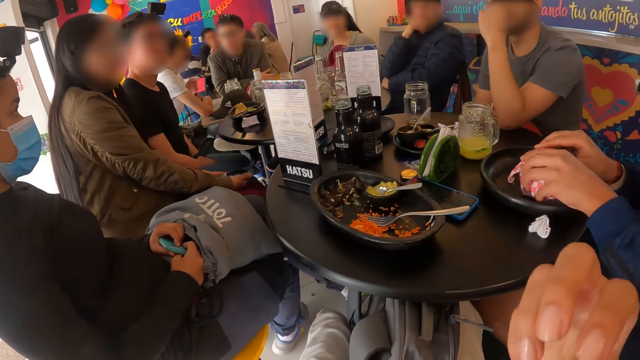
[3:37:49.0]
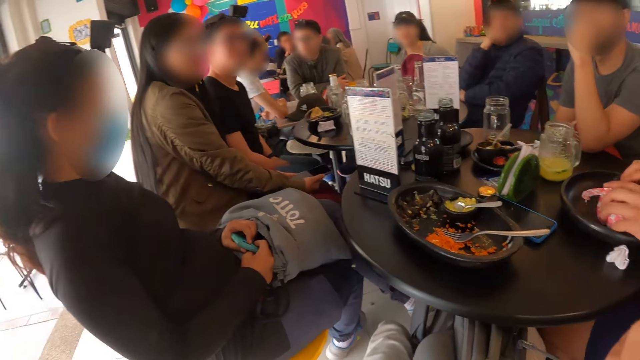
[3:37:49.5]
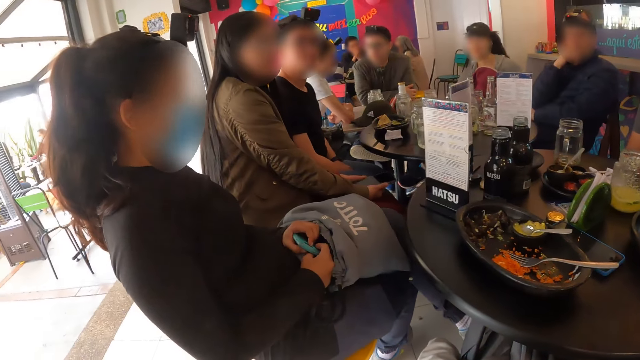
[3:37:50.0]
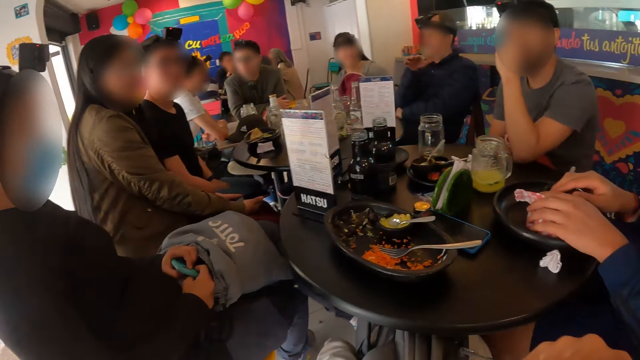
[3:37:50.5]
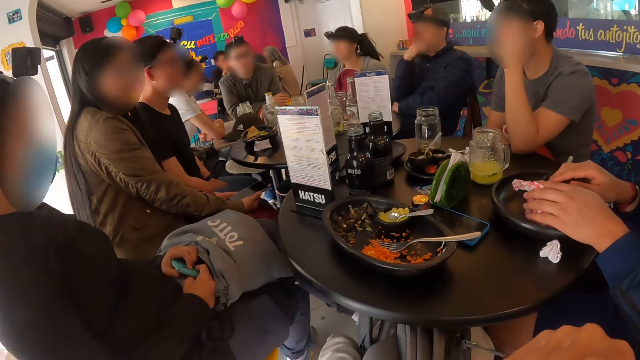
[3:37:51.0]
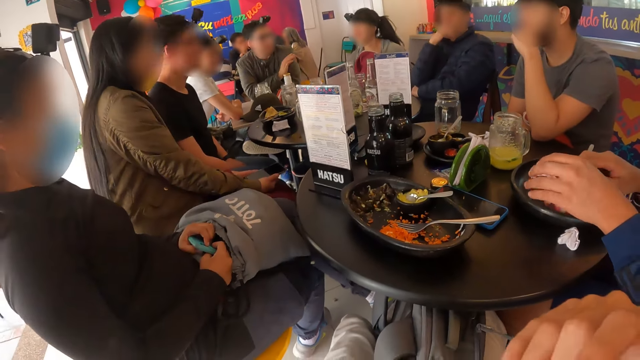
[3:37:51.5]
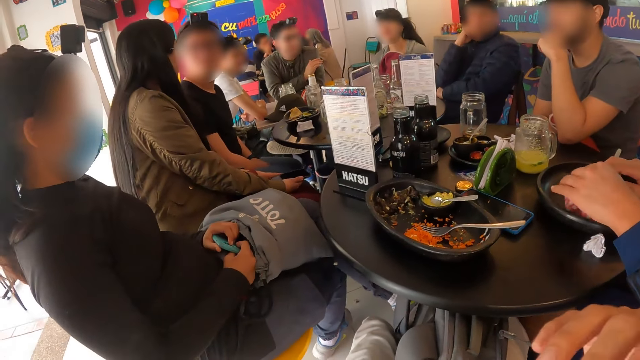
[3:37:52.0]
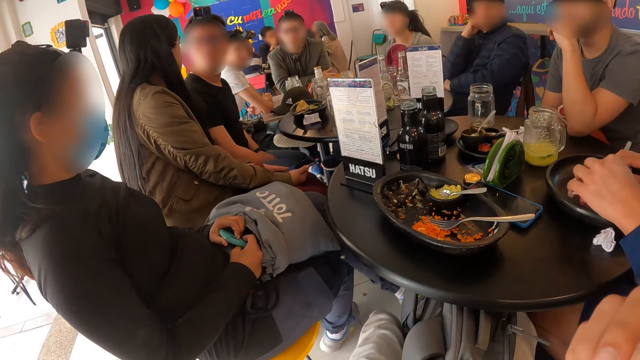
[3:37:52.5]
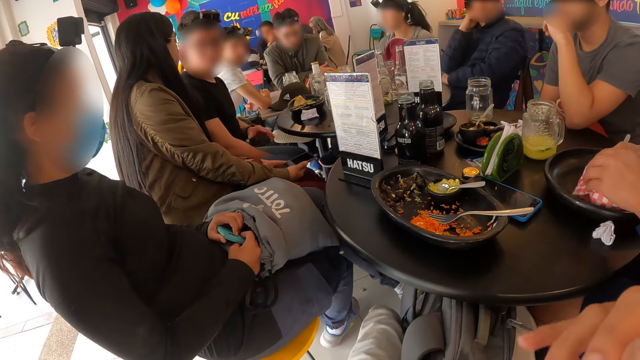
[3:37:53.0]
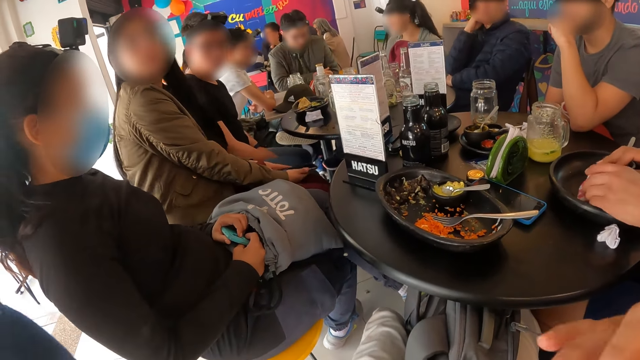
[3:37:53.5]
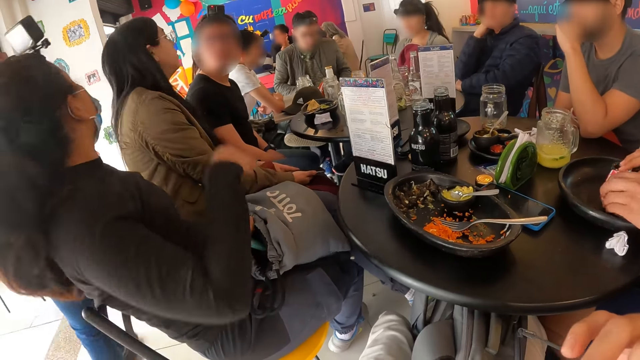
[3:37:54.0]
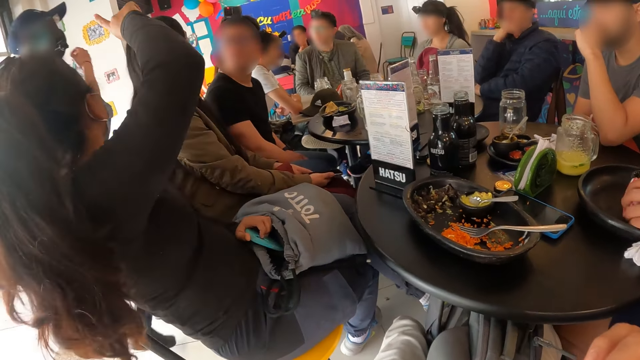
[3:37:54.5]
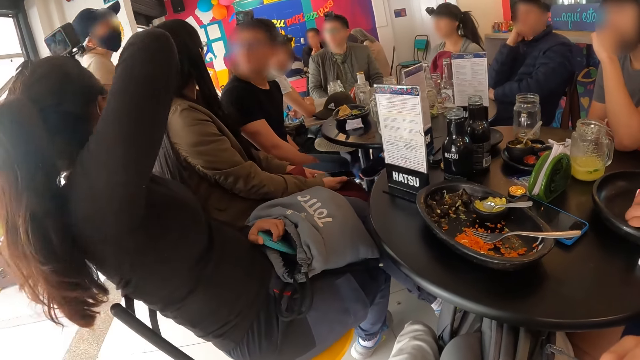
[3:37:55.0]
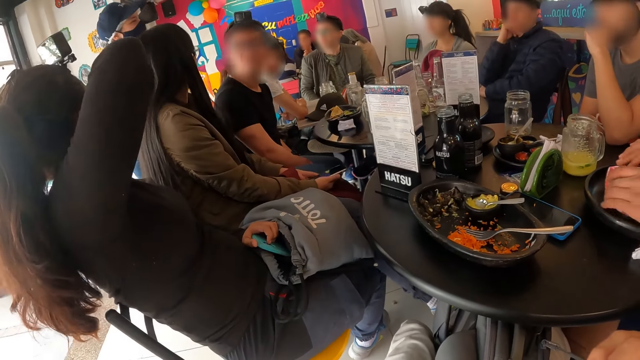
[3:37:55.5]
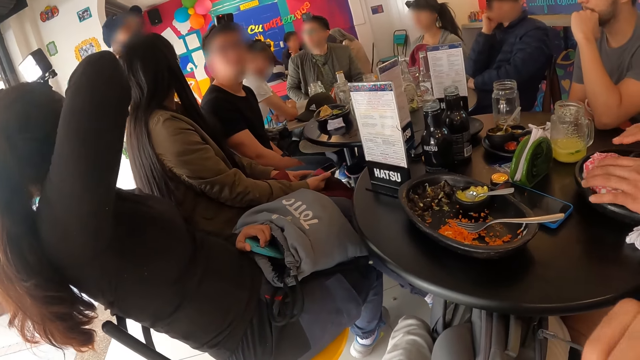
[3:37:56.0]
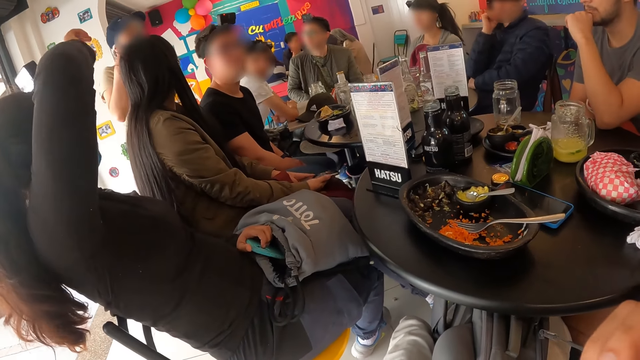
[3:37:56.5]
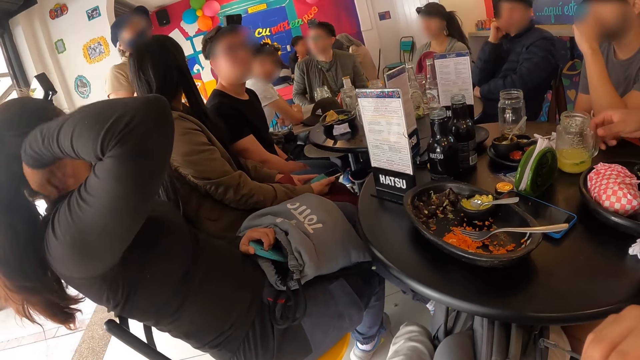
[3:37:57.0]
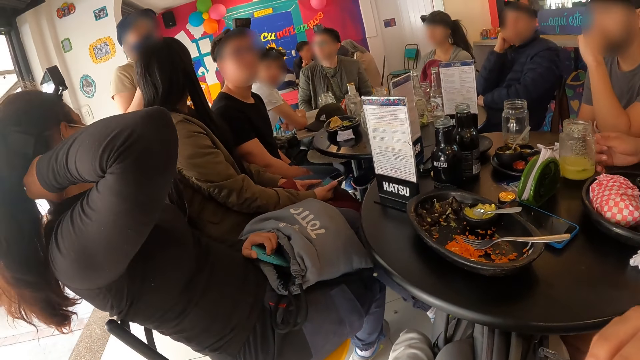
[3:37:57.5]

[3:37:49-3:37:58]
A lady points out with her hand.

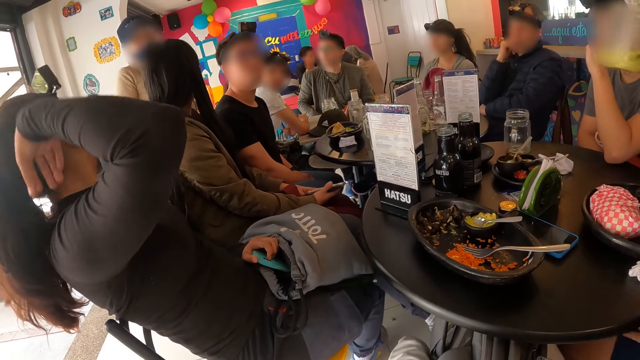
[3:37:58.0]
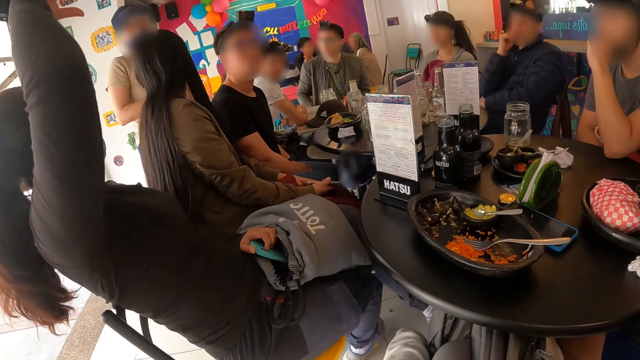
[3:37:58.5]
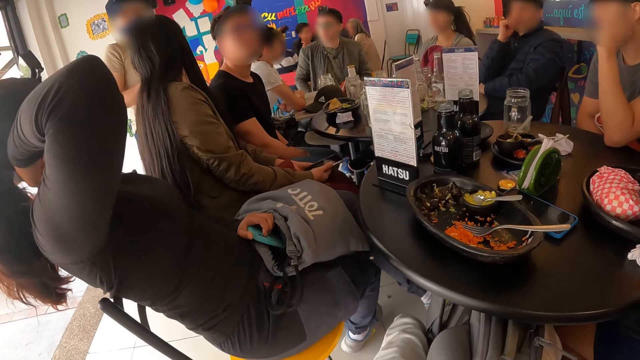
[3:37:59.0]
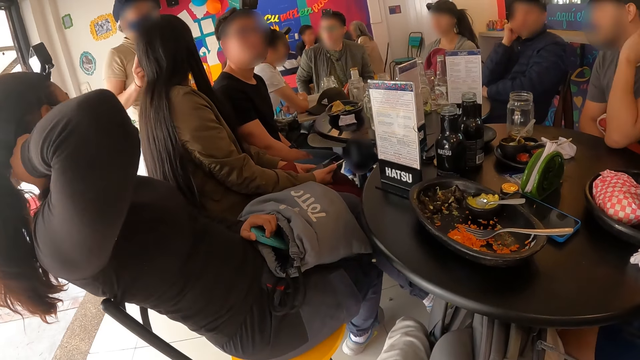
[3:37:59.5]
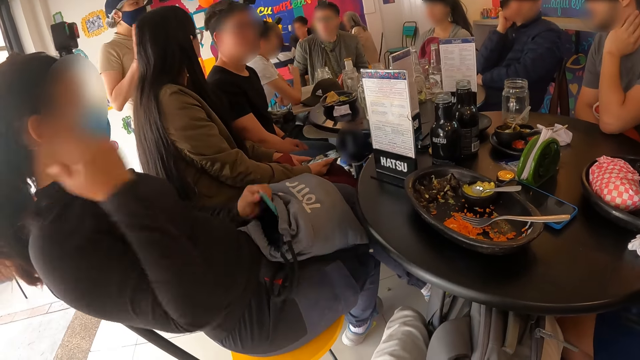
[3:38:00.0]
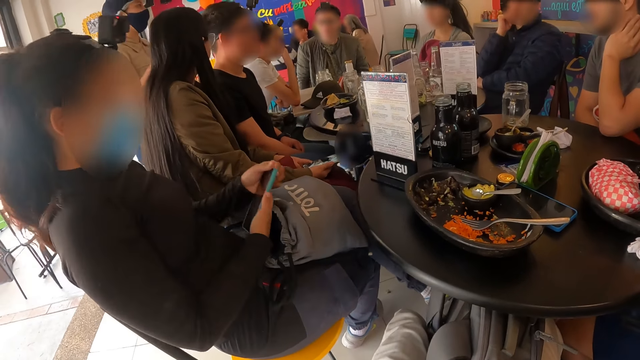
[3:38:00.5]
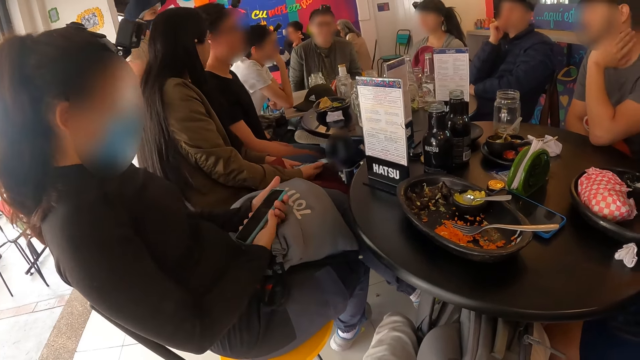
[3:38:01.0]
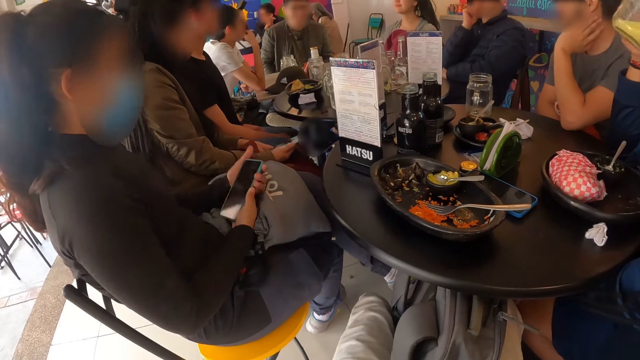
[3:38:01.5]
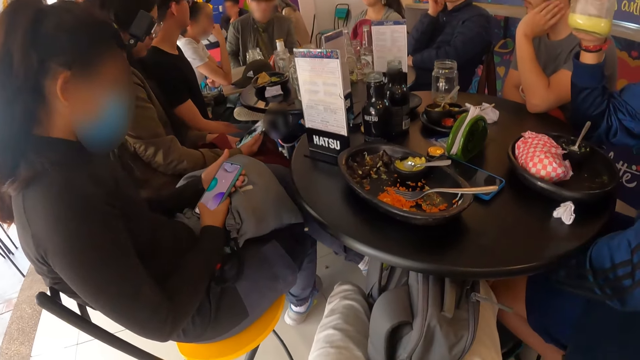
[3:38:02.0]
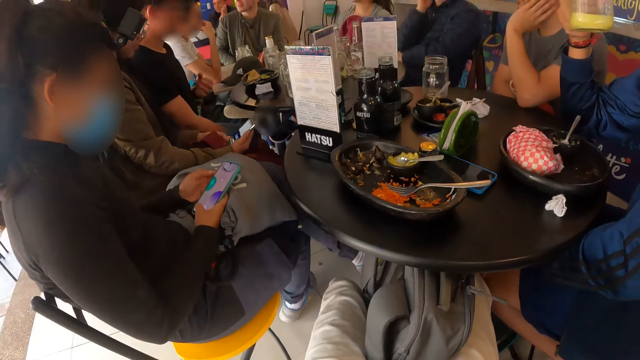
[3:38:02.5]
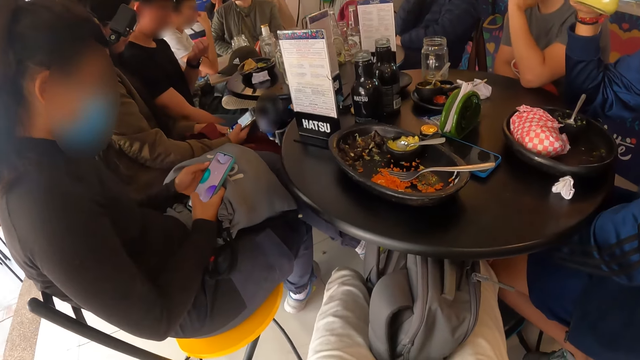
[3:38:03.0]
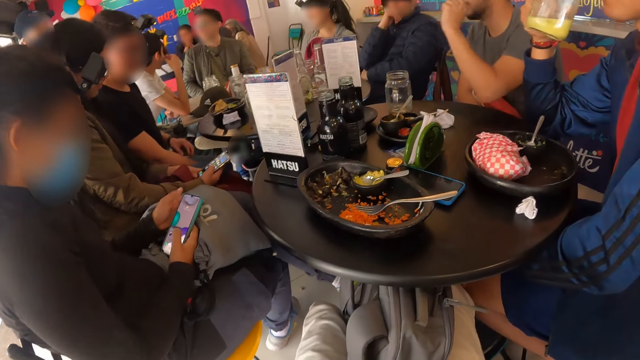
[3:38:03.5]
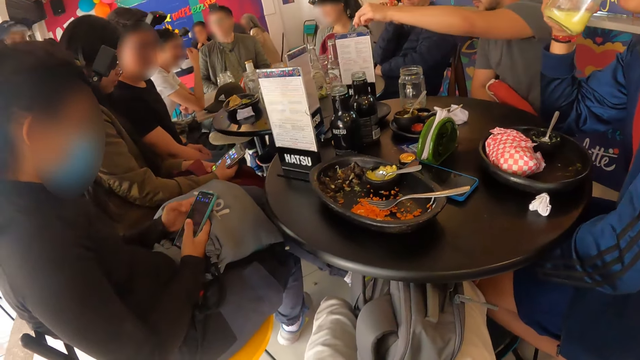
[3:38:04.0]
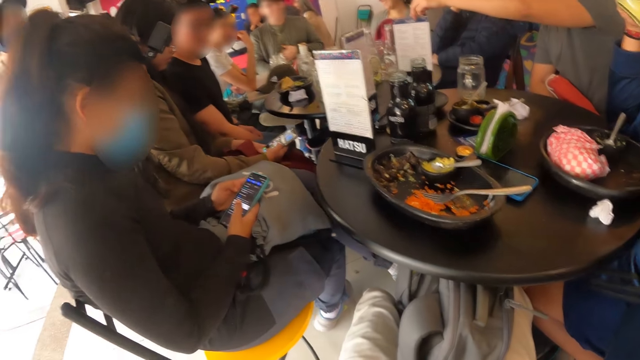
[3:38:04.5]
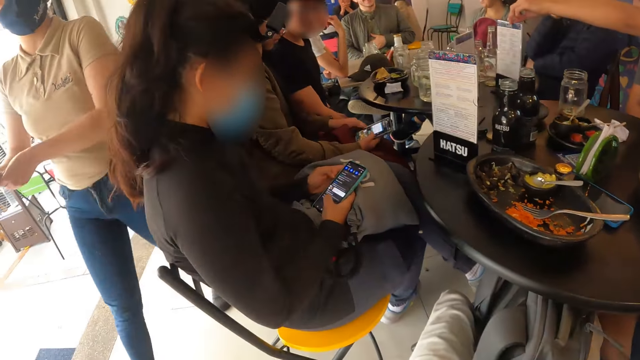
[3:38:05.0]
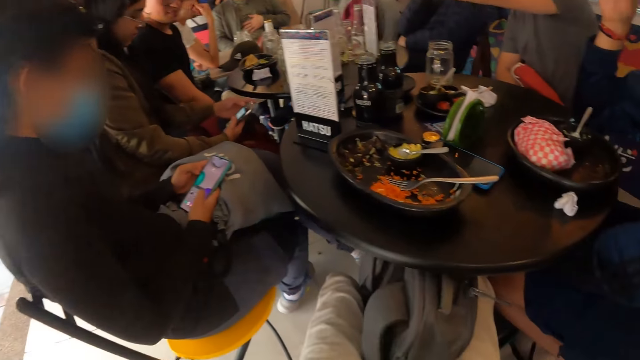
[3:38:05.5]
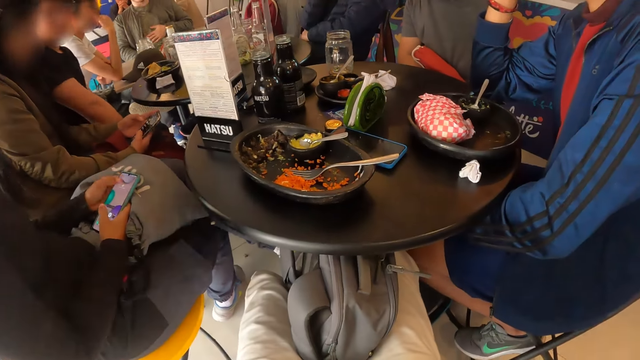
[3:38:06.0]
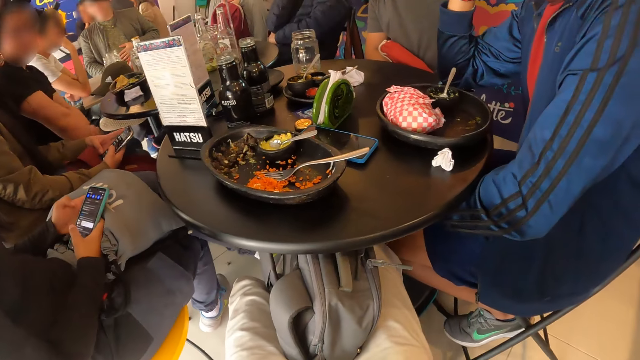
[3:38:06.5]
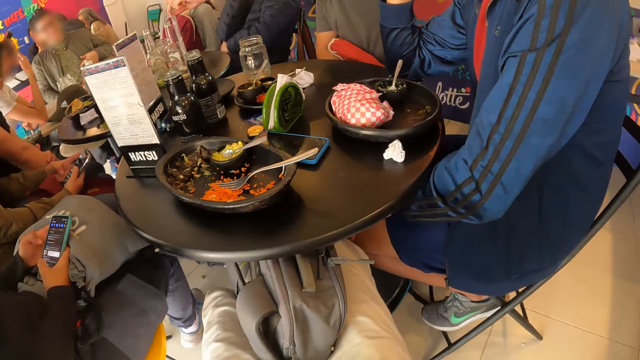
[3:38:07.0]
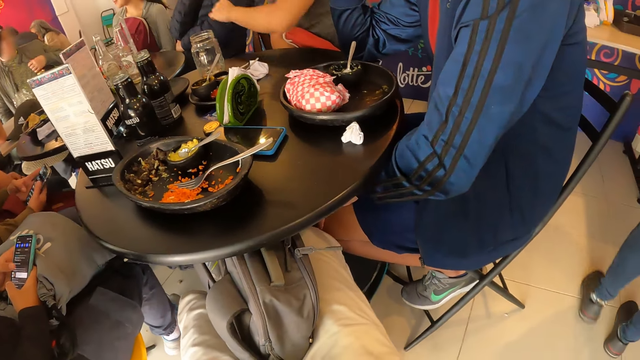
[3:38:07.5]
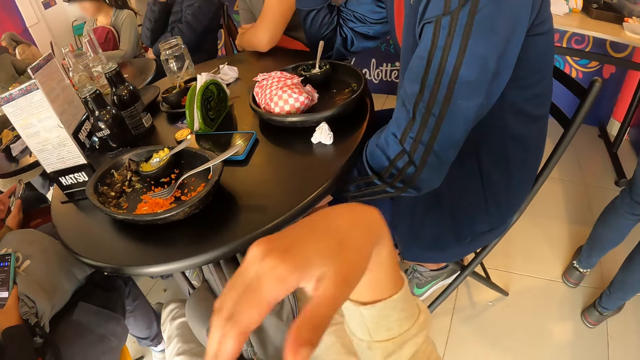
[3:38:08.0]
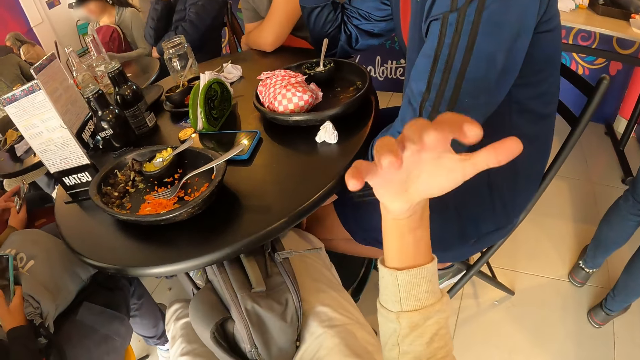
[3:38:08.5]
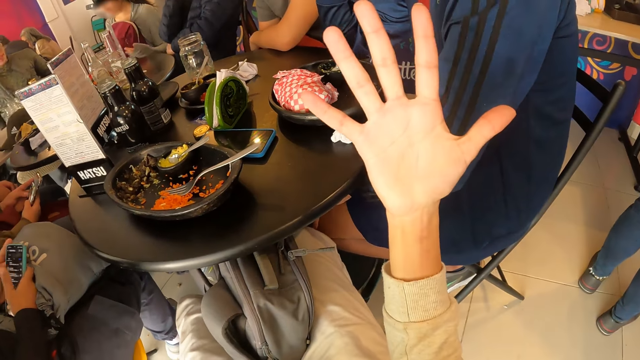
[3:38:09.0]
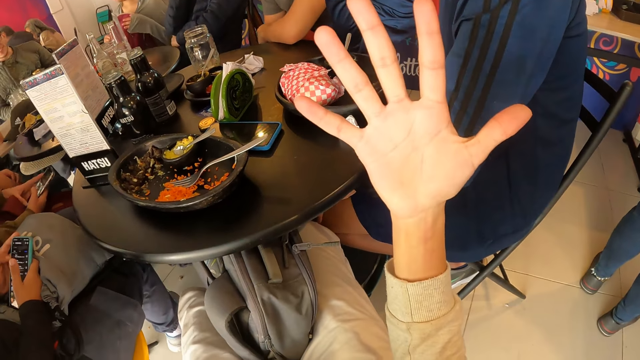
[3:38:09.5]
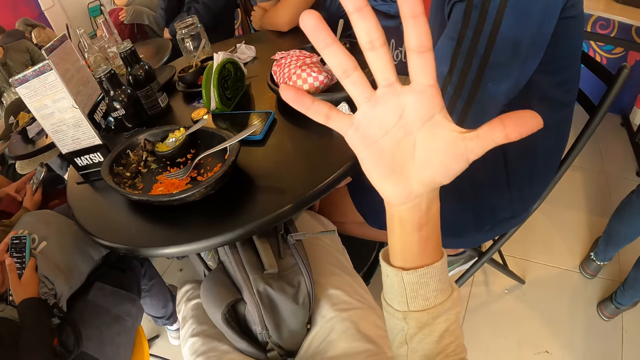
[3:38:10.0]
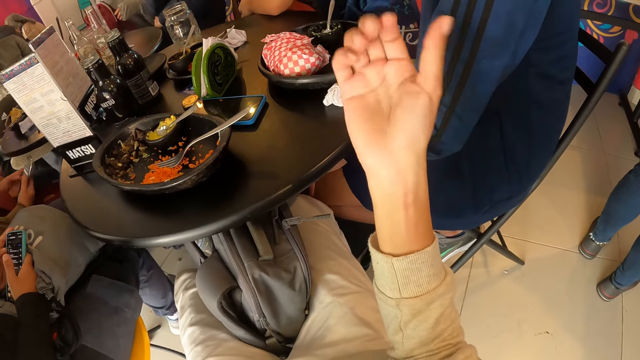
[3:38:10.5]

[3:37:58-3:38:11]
A woman converses with a waiter. A man drinks something. The woman takes a phone from the knapsack on her legs with her left hand. The woman scrolls her phone and operates the phone with both her hands. The camera wearer looks around the room. They gesture out their hand.
